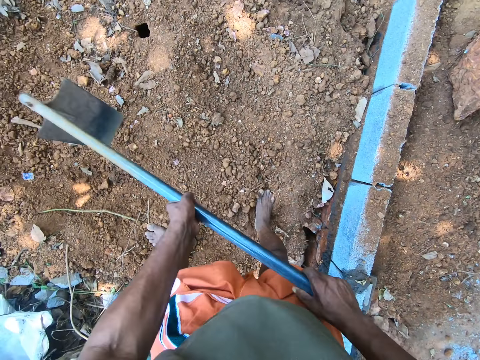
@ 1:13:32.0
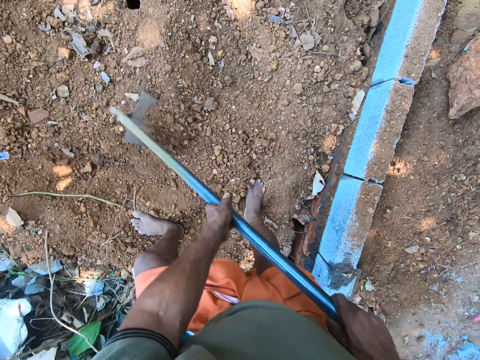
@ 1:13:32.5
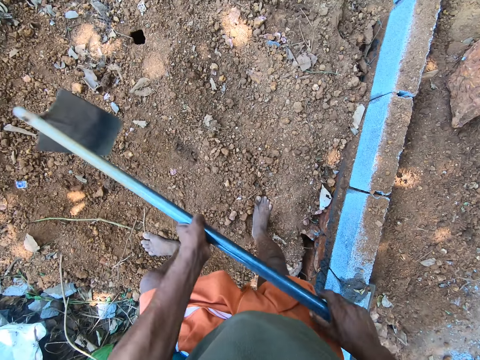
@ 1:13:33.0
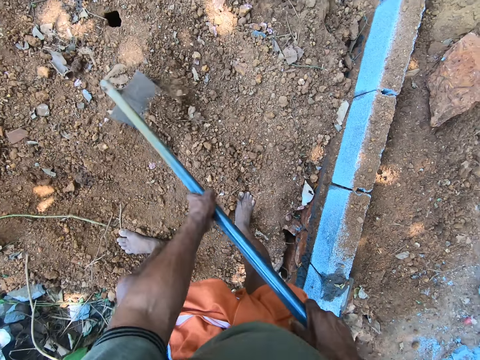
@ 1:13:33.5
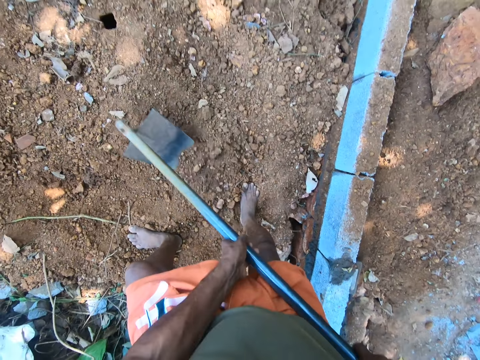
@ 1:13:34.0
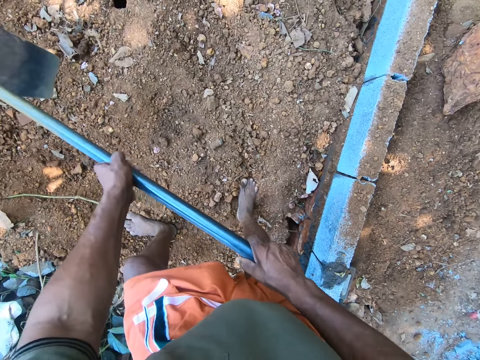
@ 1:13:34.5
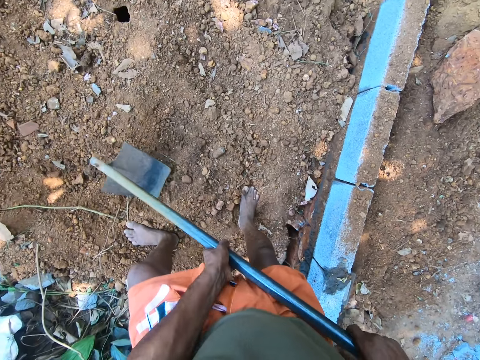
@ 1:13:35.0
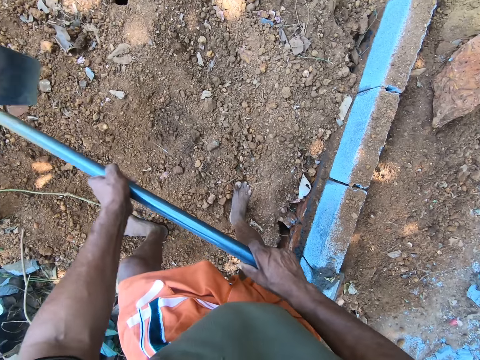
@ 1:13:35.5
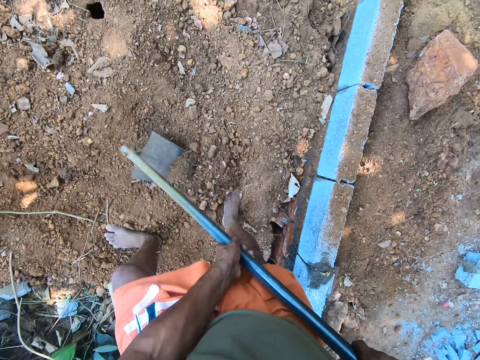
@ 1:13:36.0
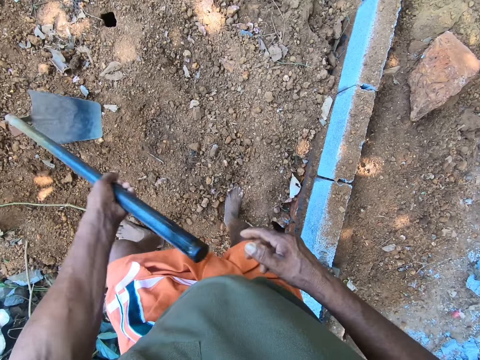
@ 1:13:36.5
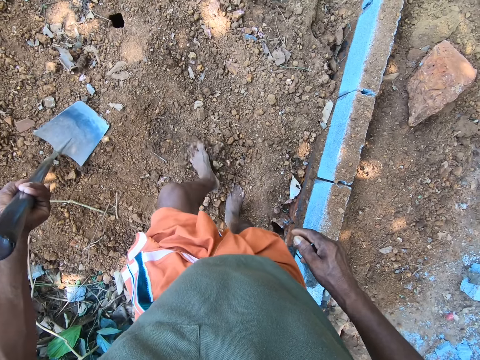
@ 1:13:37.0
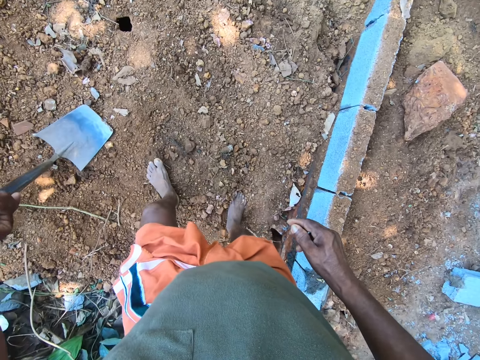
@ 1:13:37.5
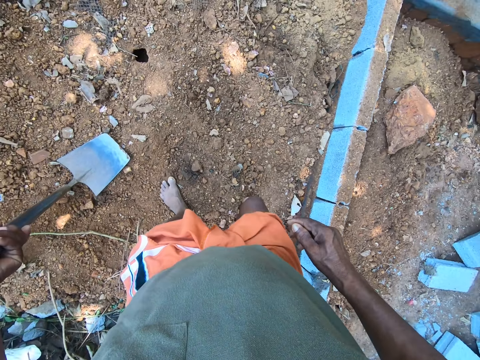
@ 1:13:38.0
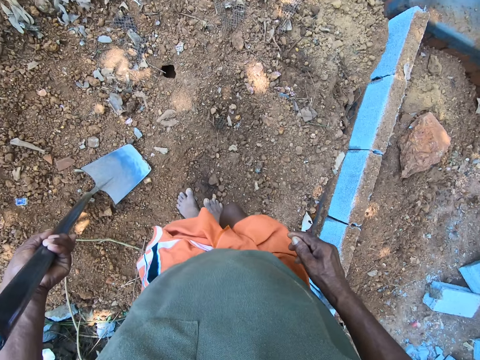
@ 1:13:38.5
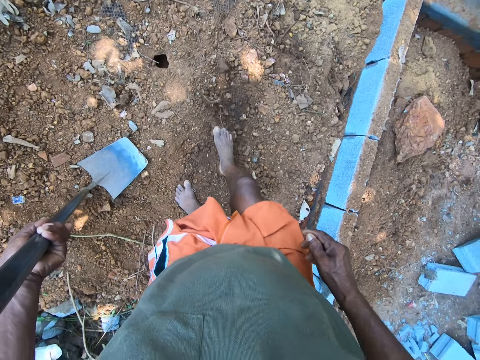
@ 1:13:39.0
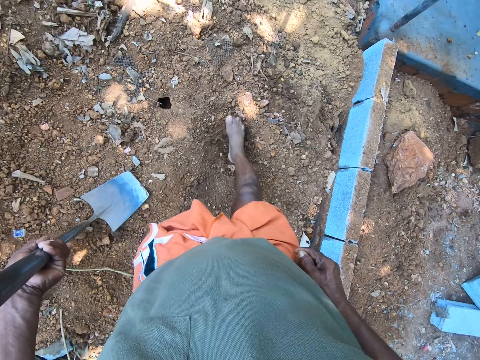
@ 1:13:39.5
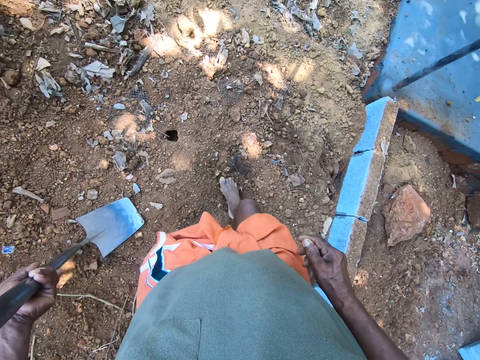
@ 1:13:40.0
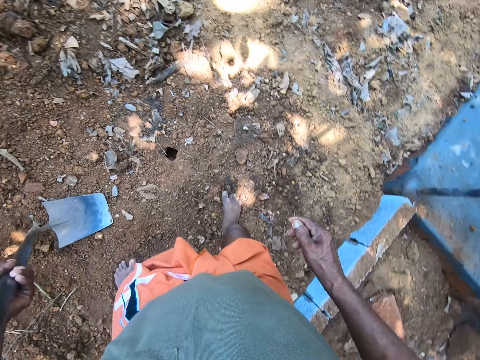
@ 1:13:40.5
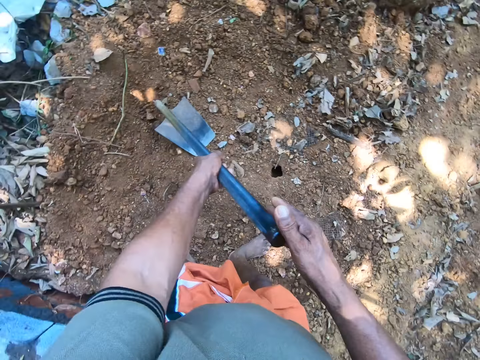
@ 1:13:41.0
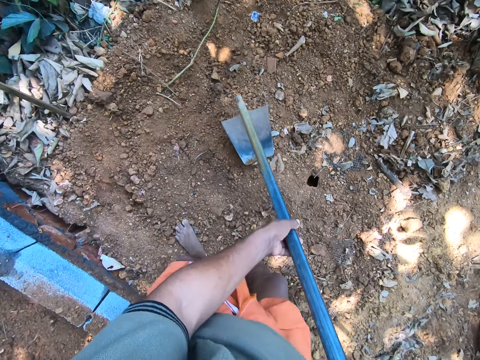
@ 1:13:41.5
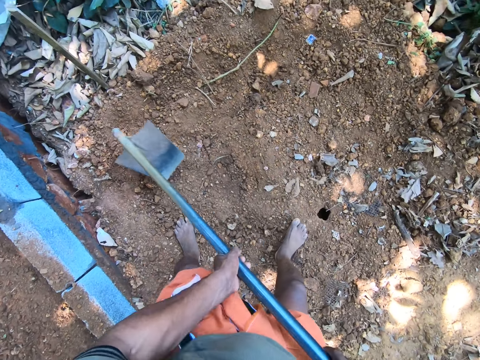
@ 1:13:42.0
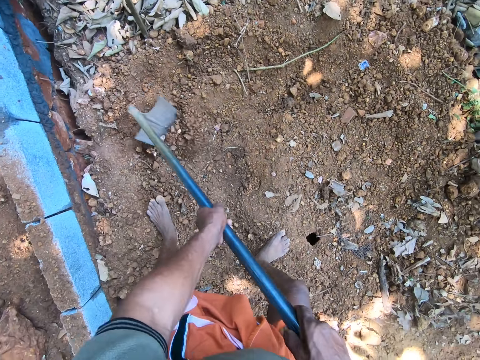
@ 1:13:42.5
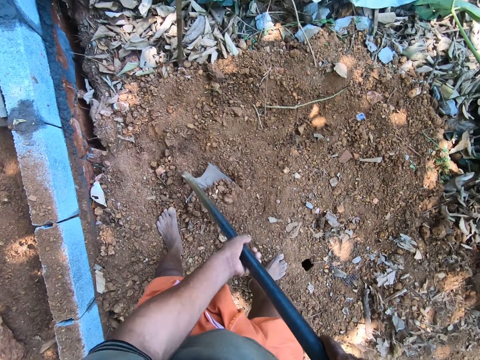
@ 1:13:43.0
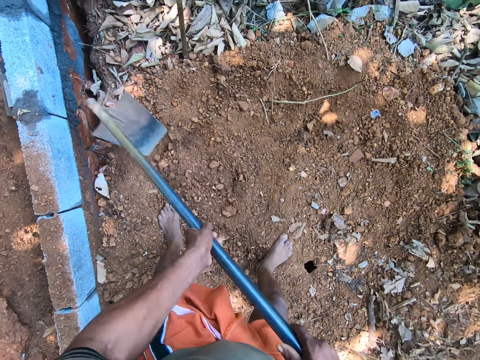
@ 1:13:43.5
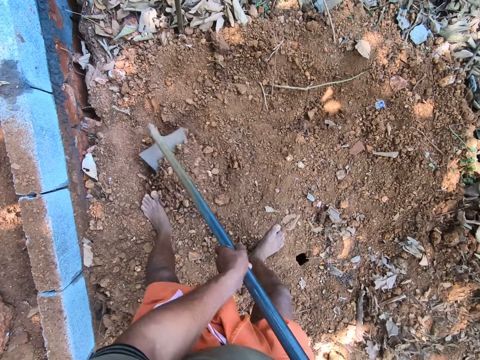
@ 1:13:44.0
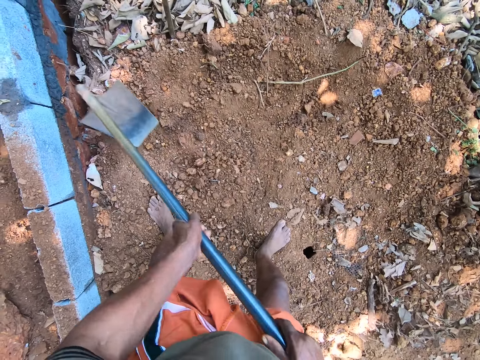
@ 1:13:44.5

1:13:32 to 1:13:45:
The camera wearer gathers the soil on the ground with the hoe in both hands. He scatters the soil with his legs. He gathers the soil on the ground with the hoe in both hands.

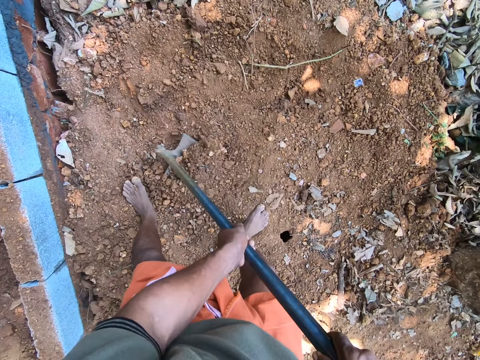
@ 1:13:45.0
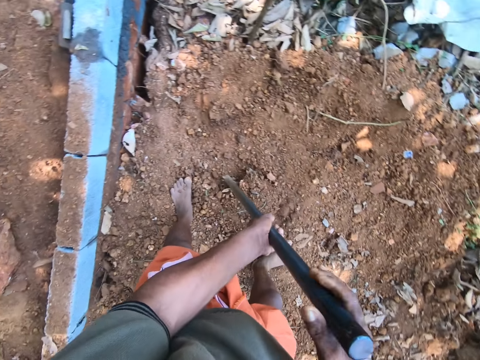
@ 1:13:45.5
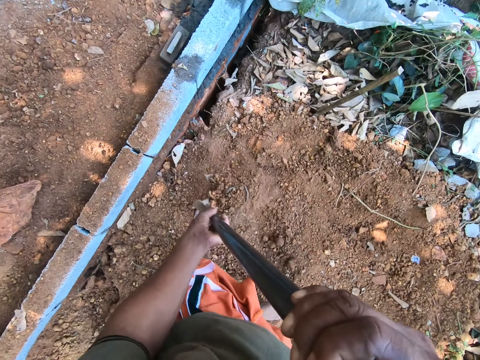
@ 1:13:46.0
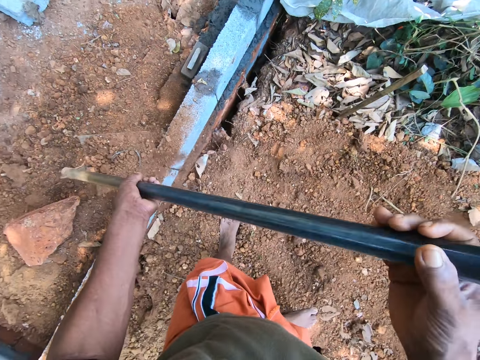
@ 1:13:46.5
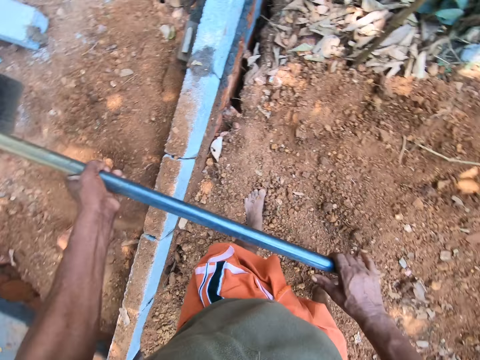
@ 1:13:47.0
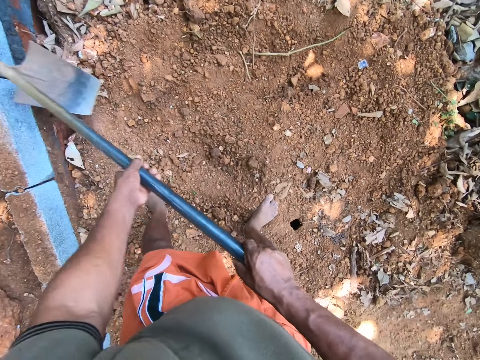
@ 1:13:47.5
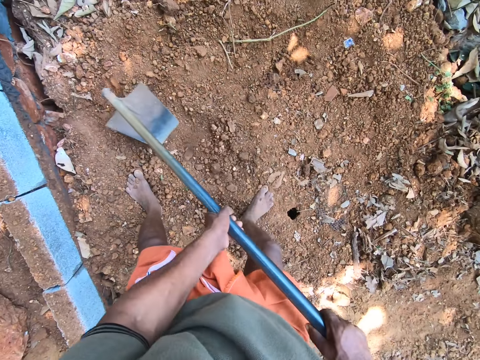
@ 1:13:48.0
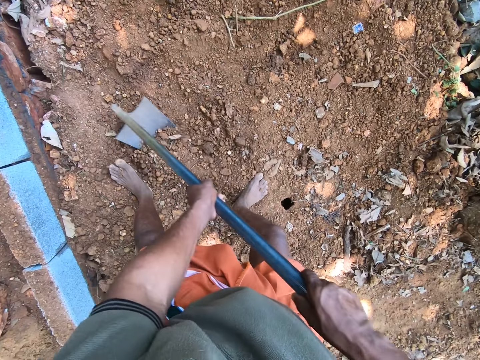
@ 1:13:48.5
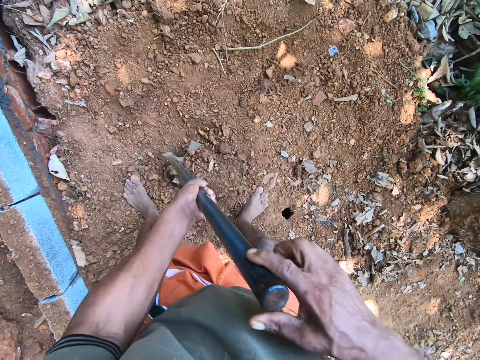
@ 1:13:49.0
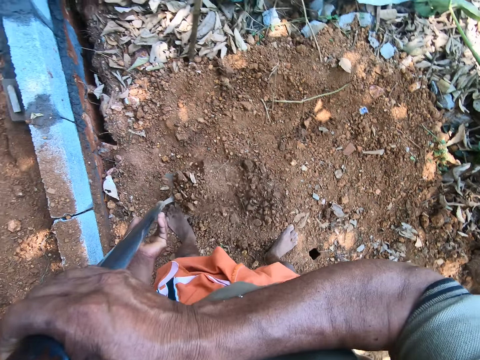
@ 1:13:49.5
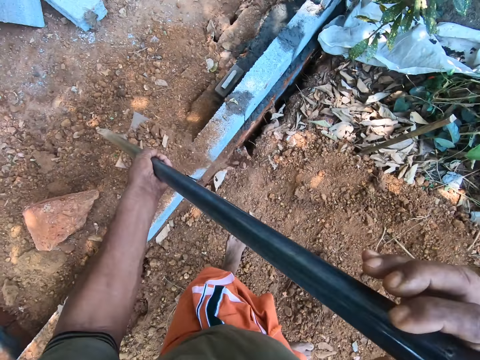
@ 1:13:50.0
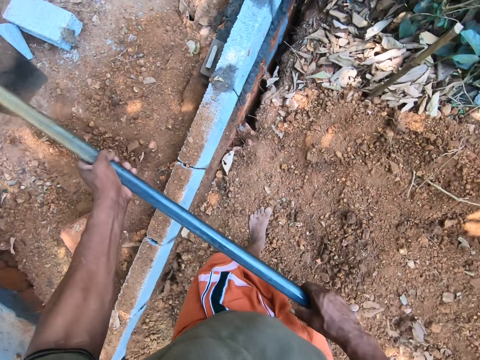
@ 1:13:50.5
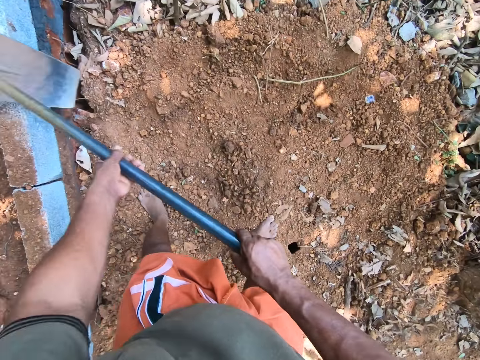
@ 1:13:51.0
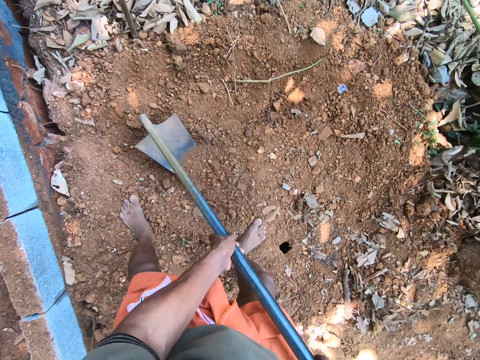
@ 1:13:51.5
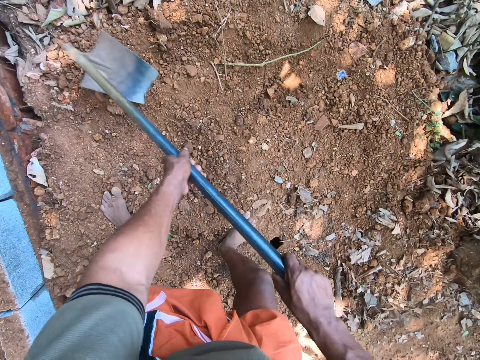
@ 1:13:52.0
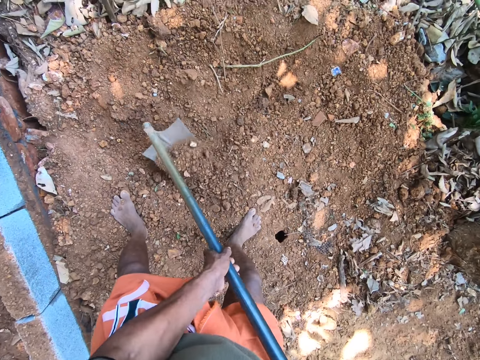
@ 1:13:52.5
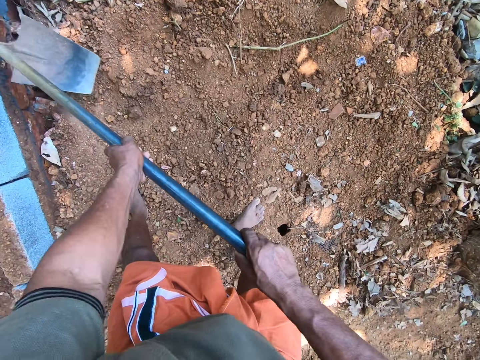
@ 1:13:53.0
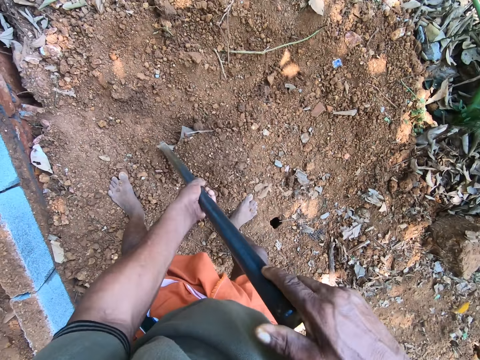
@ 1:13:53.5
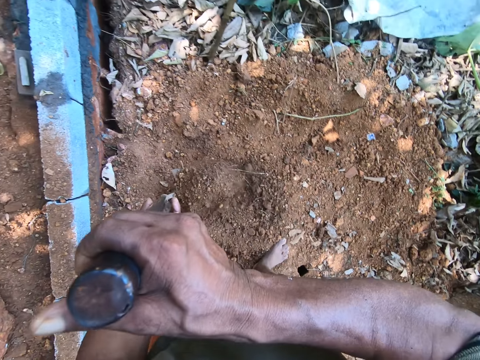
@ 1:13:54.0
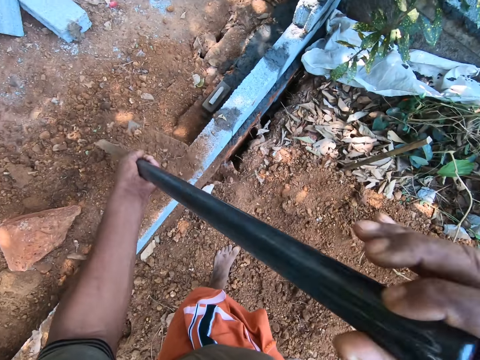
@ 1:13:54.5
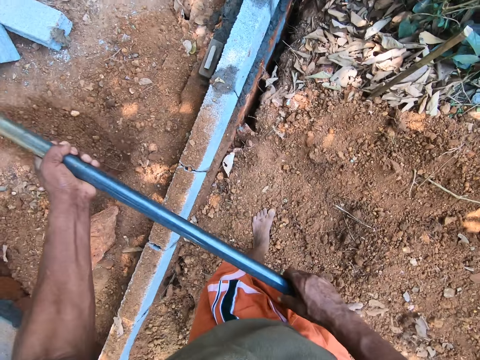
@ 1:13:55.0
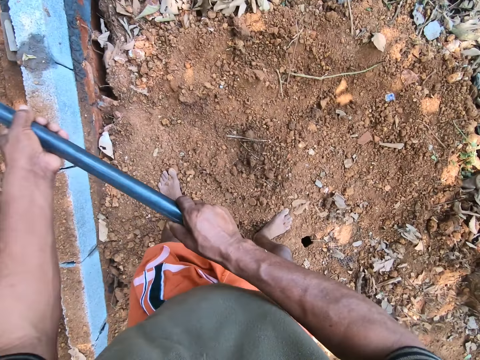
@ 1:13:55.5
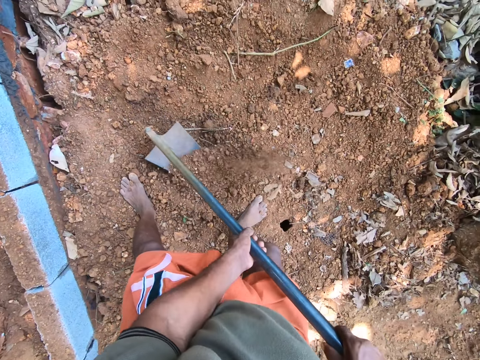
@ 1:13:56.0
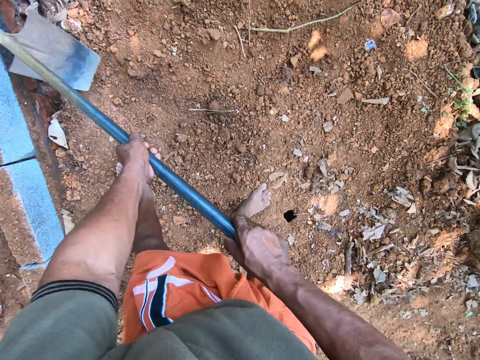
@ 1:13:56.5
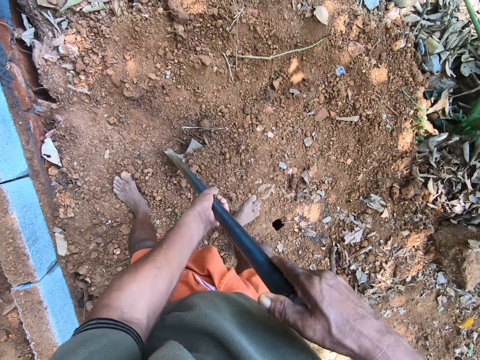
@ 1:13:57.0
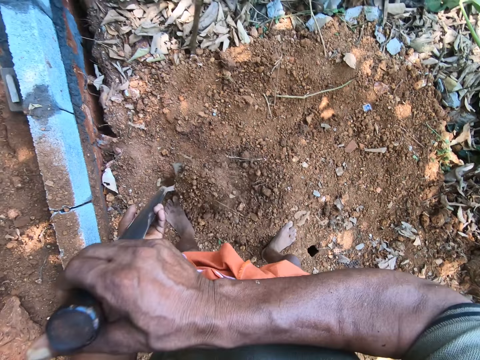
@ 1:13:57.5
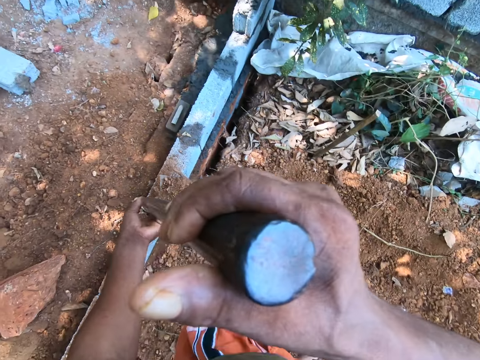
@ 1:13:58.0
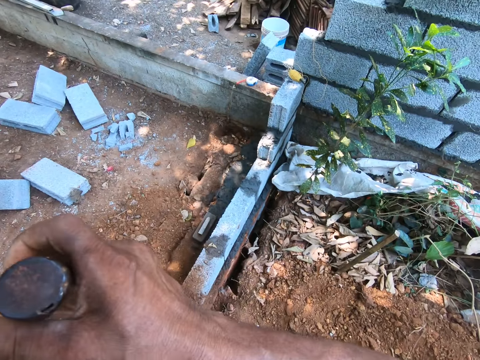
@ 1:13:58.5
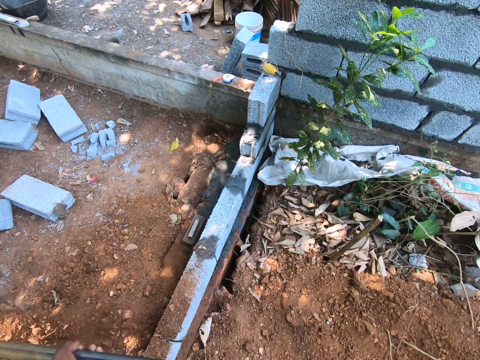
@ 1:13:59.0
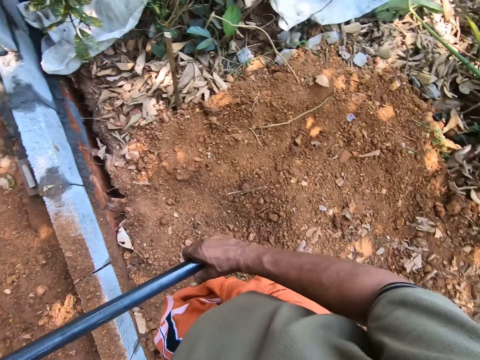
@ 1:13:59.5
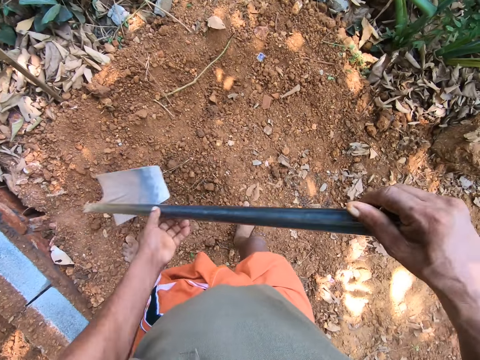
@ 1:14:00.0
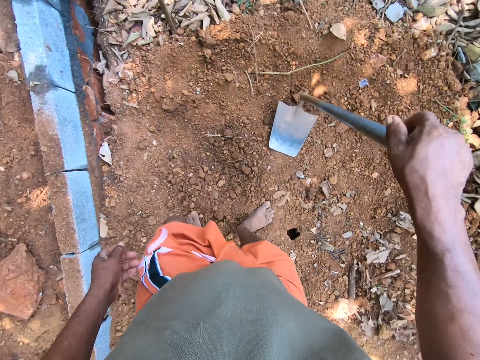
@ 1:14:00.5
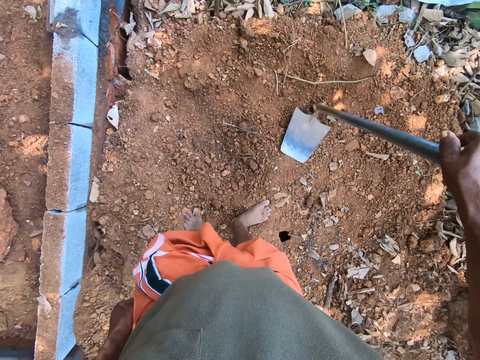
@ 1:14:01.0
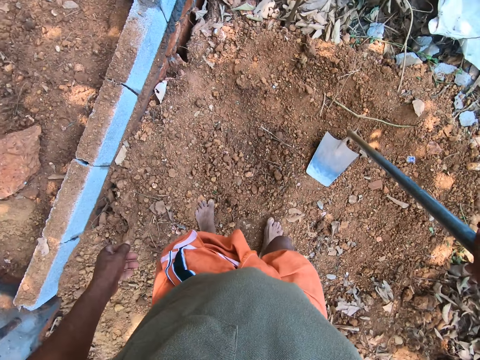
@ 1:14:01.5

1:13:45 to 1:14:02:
The camera wearer packs the soil on the ground with the hoe in both hands. They dump the soil on the ground with the hoe in both hands. They gather the soil on the ground with the hoe in both hands. They pack the soil on the ground with the hoe in both hands. They dump the soil on the ground with the hoe in both hands. They gather the soil on the ground with the hoe in both hands. They pack the soil on the ground with the hoe in both hands. They dump the soil on the ground with the hoe in both hands. They gather the soil on the ground with the hoe in both hands. They pack the soil on the ground with the hoe in both hands. They dump the soil on the ground with the hoe in both hands.
